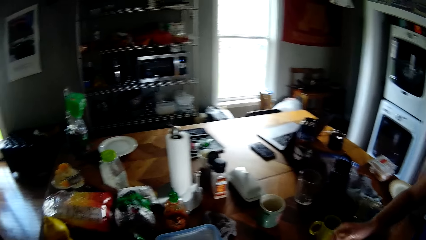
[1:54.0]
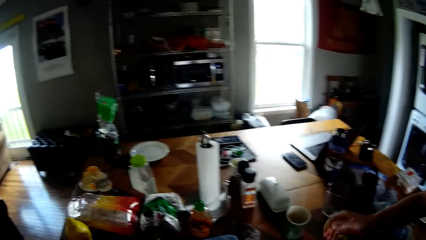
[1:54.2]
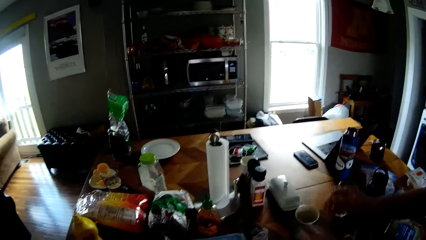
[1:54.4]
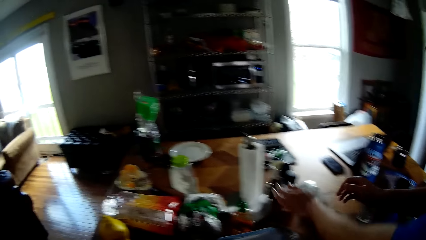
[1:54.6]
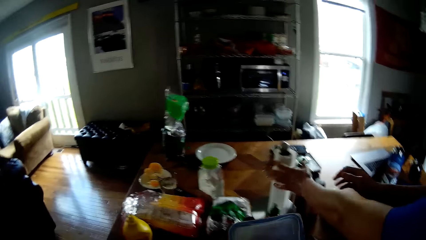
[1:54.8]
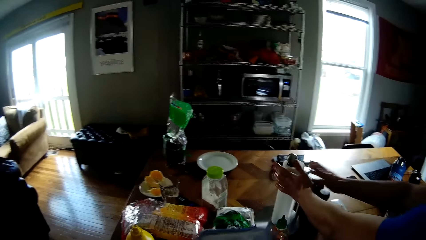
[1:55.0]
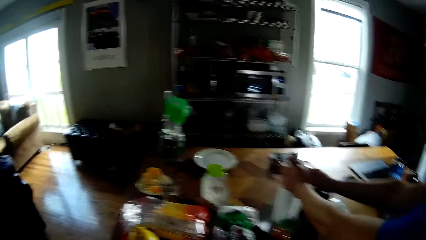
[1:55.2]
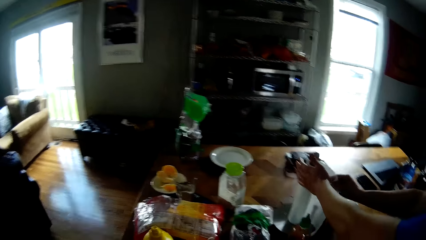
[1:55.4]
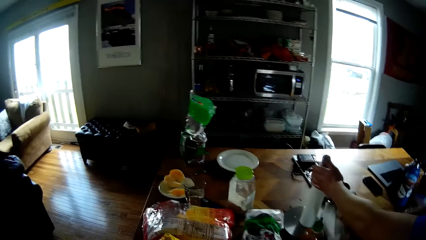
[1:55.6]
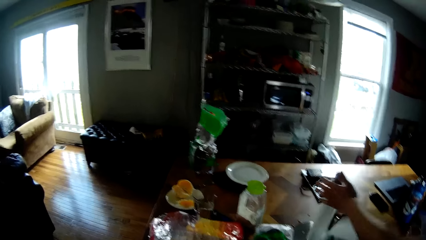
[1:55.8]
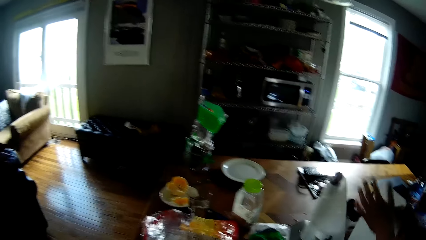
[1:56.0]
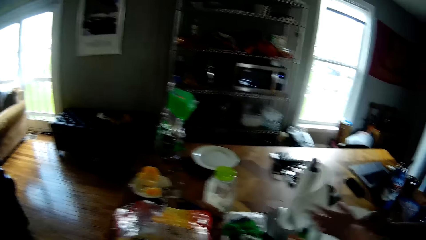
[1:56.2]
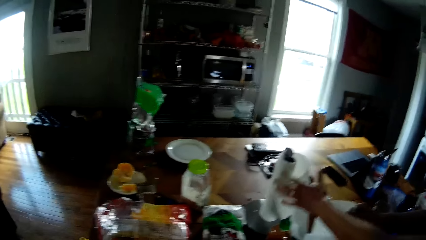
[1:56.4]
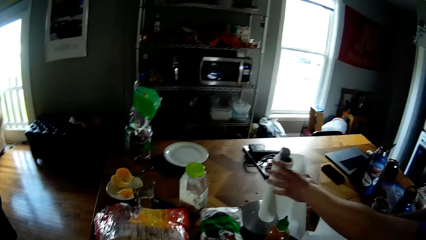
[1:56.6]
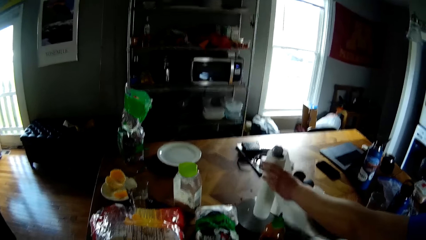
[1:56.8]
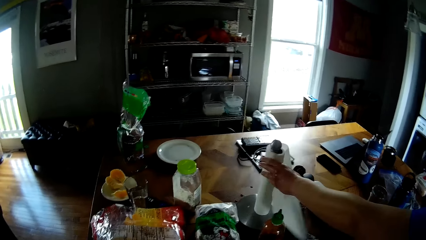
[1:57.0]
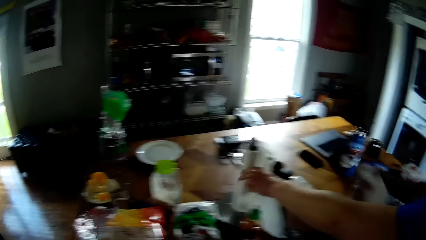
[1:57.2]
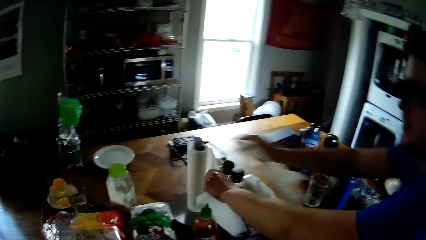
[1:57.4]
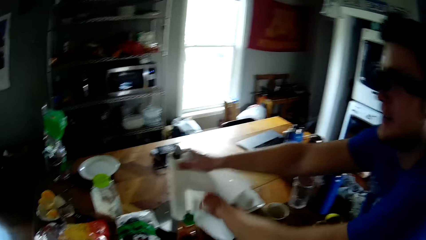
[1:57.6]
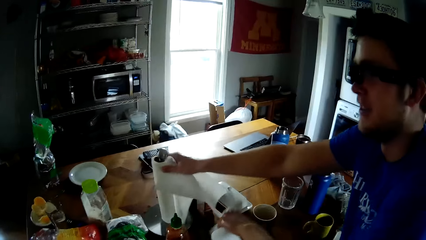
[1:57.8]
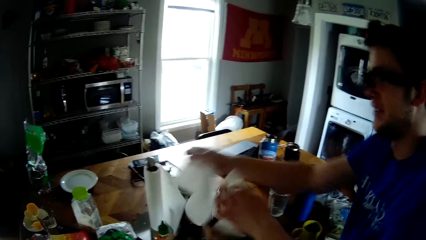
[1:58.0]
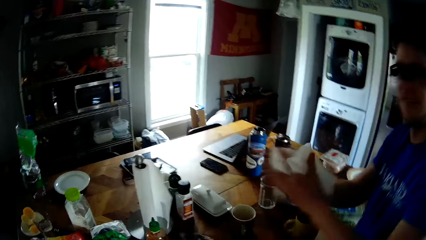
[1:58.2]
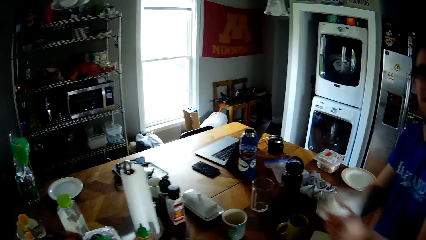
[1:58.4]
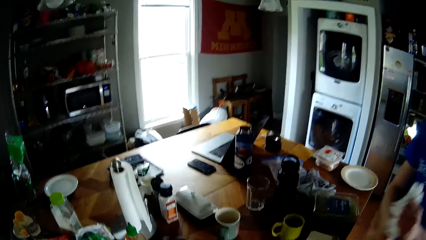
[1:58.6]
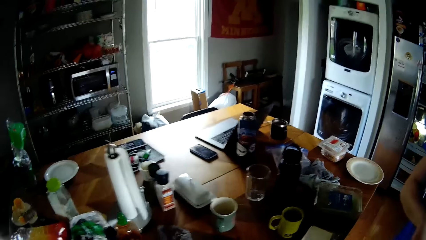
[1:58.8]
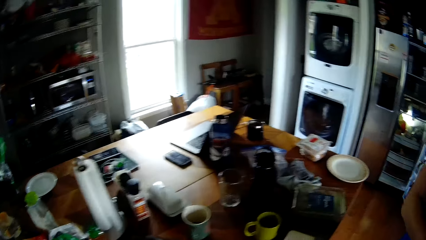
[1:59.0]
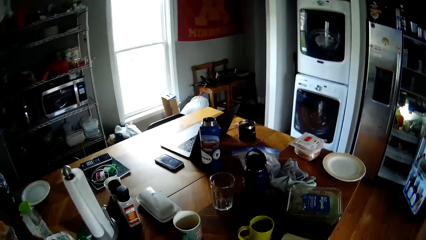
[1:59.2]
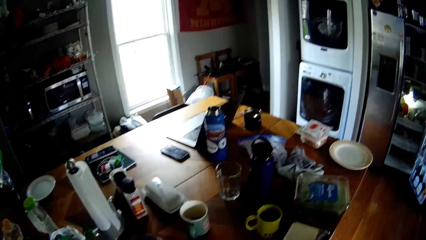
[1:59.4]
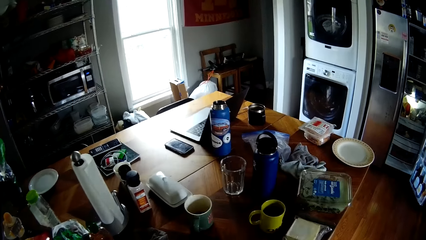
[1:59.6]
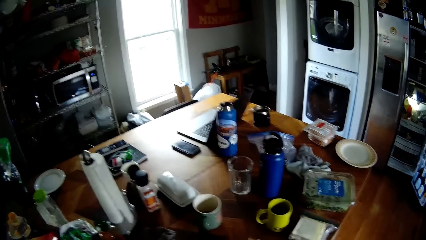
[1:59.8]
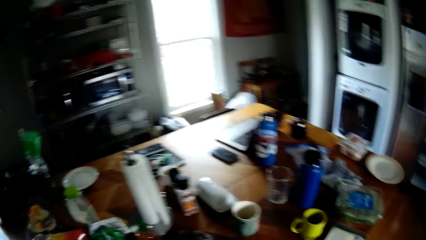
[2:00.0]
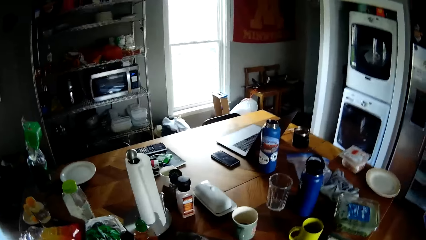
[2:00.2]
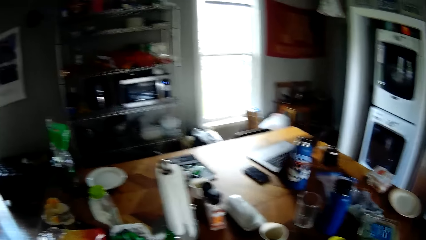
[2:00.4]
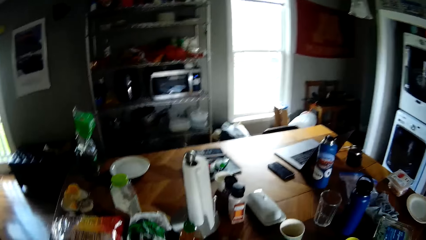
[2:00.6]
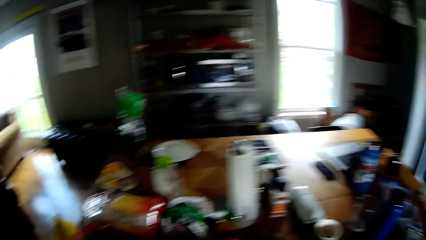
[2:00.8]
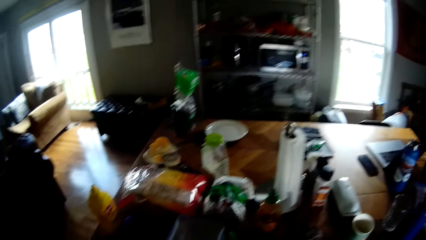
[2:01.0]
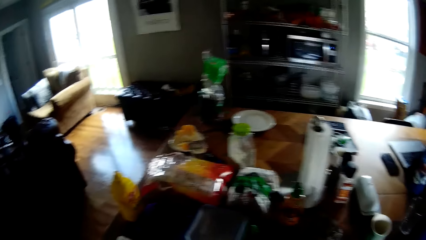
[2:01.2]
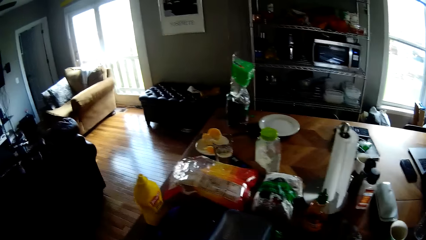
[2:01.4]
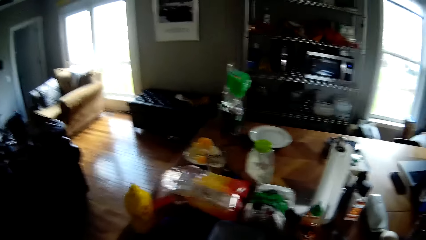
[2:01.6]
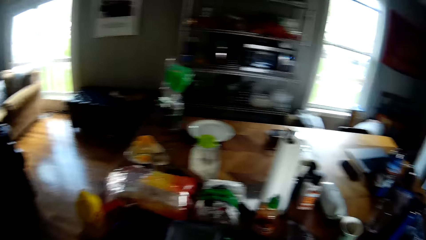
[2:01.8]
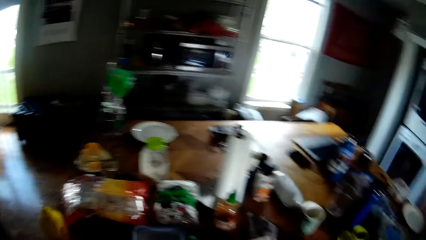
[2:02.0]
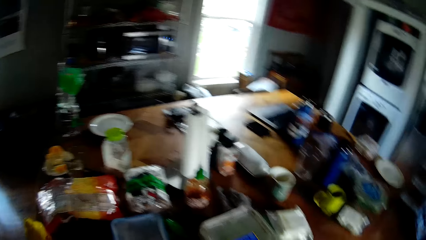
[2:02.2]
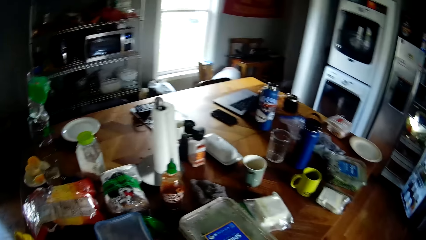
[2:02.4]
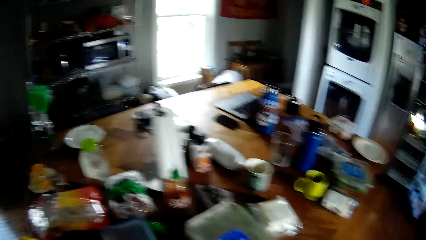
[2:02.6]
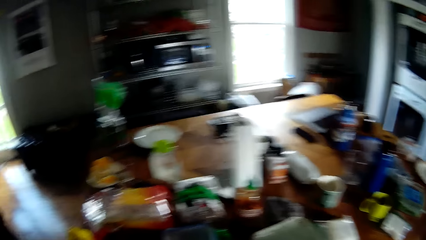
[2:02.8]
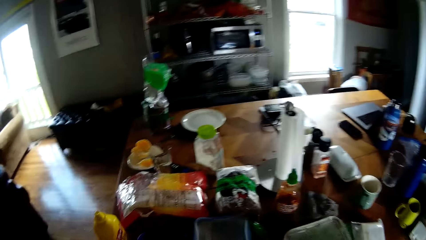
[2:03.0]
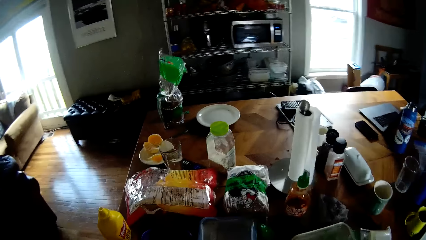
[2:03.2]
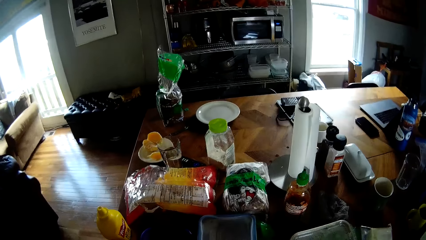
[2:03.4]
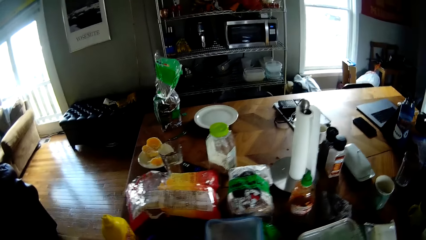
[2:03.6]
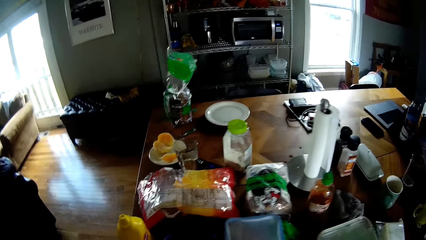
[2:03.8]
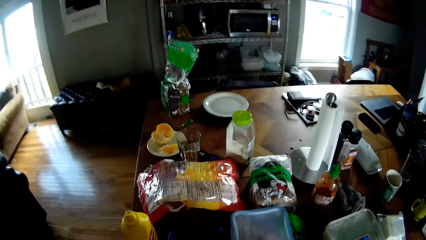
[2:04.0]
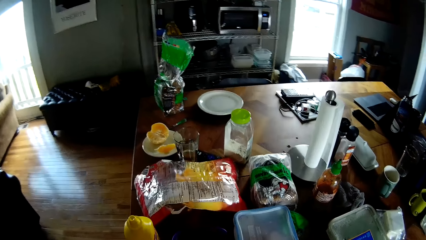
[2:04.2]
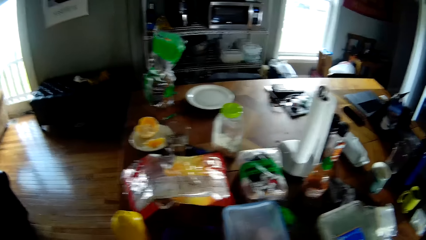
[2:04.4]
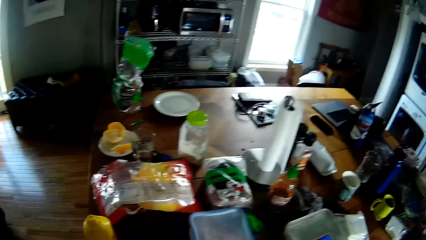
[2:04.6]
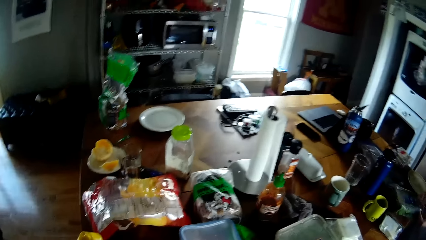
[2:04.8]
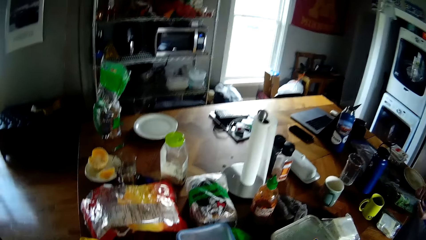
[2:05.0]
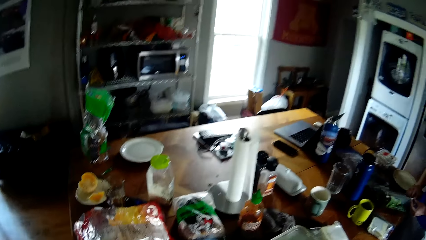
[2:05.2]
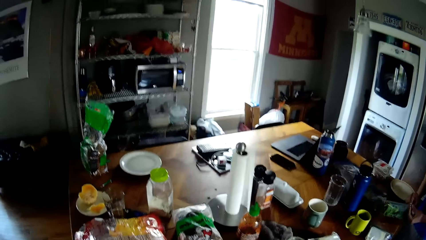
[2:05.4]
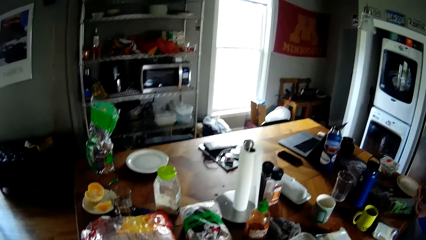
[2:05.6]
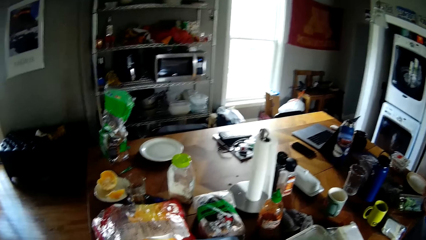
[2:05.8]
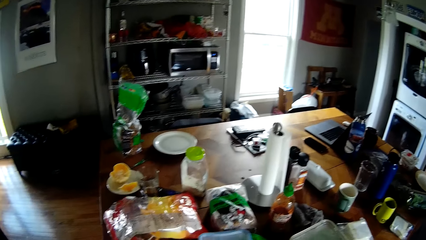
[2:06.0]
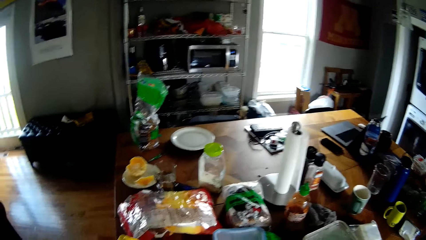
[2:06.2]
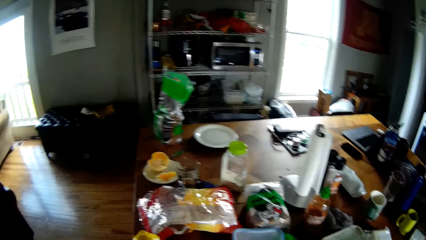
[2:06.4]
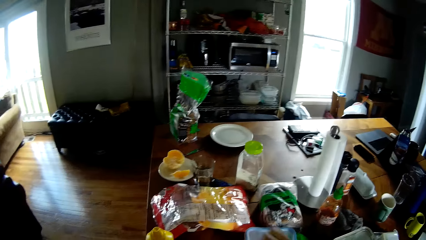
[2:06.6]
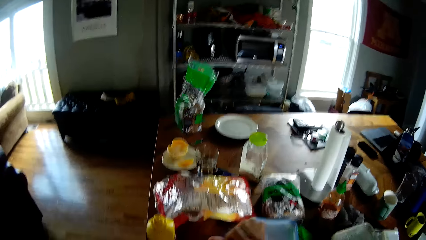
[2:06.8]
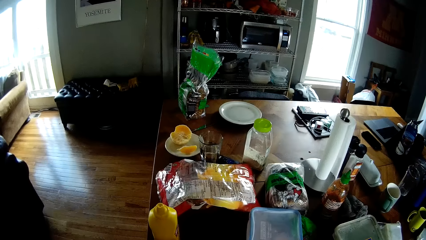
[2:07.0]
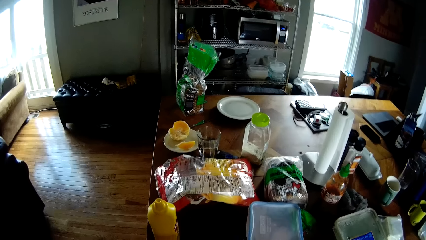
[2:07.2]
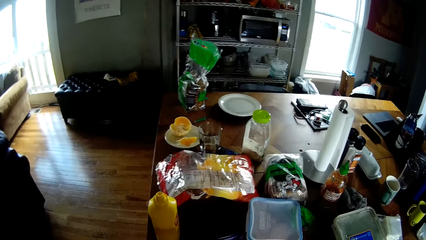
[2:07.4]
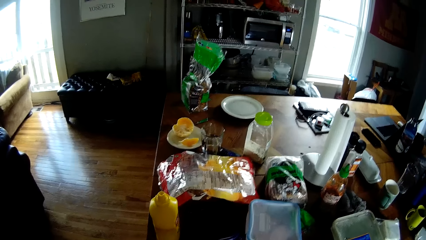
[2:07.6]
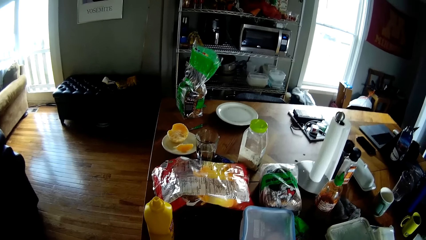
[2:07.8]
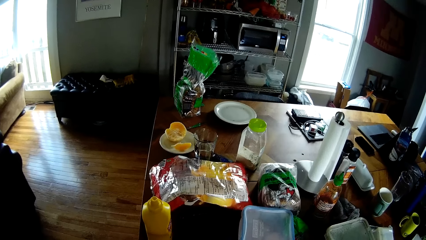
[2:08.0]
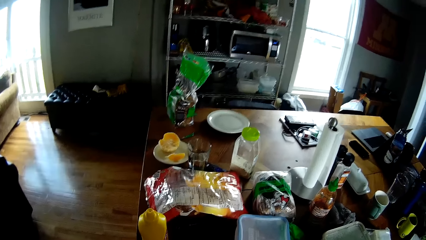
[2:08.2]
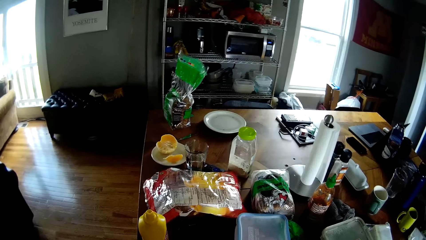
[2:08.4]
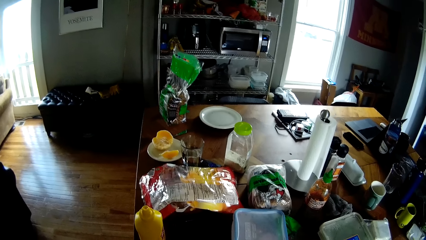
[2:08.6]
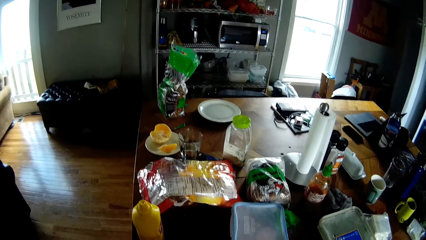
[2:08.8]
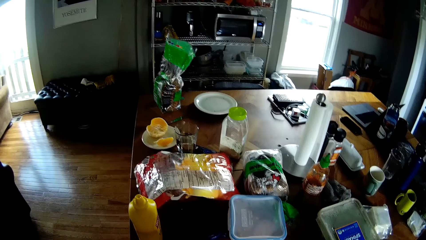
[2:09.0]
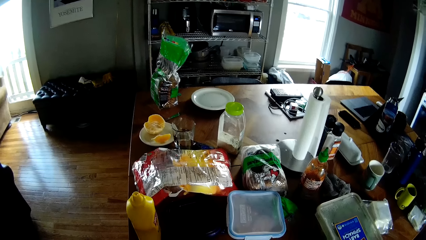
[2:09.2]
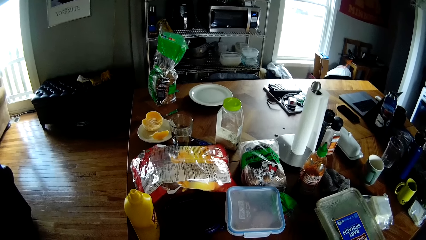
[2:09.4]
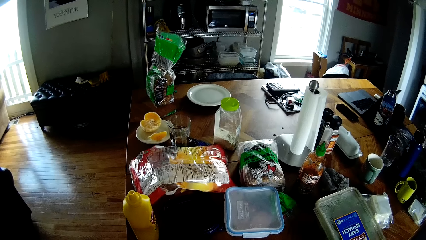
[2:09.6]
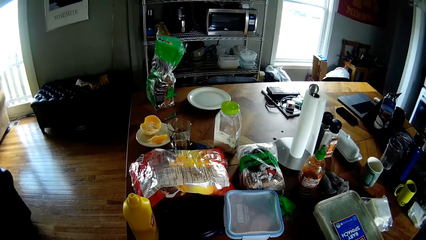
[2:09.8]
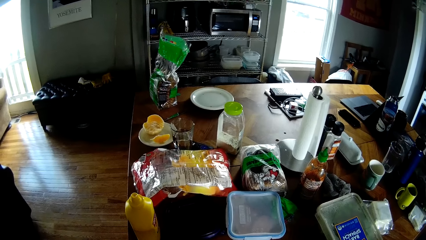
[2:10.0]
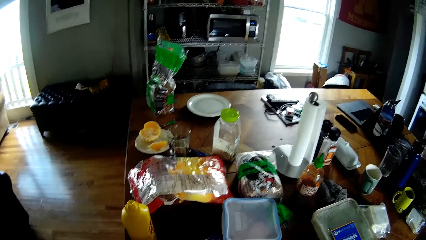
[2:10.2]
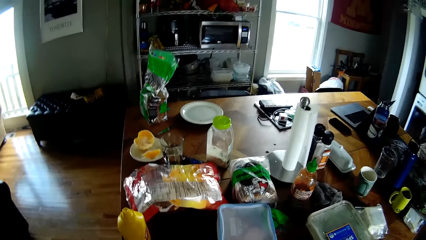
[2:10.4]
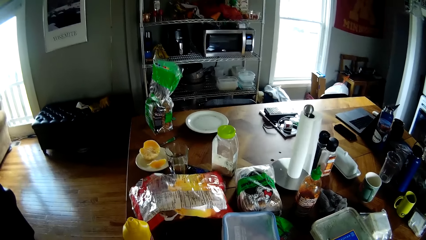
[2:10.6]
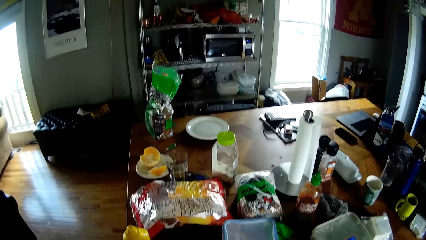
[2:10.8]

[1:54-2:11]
The camera wearer interacts with the man. The man cuts a piece of paper towel from a stand with his right hand. The man places his left hand on the stand. The camera wearer touches the bottle. The man places his right hand on the stand and cuts a piece of paper towel from the stand with his left hand. The man cleans both hands on the paper towels. The camera wearer looks around. He looks around again. The man opens a polythene bag on the table with both hands. The camera wearer looks around. He moves a cup on the table with his right hand. He looks around.
